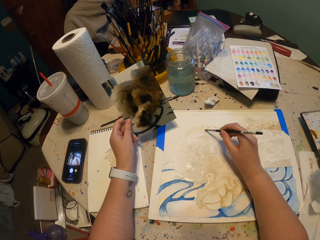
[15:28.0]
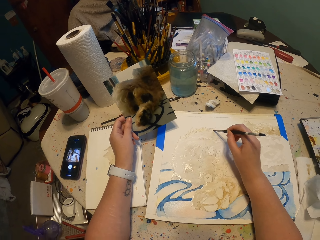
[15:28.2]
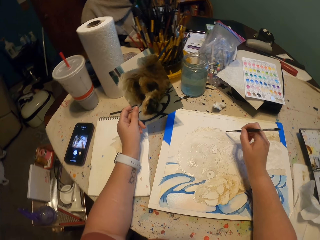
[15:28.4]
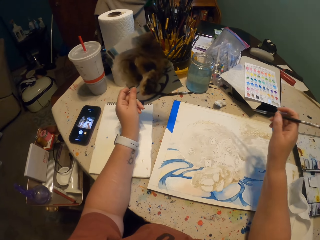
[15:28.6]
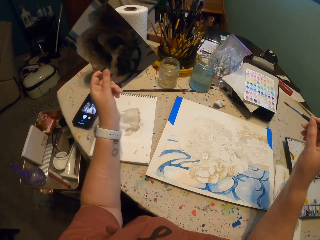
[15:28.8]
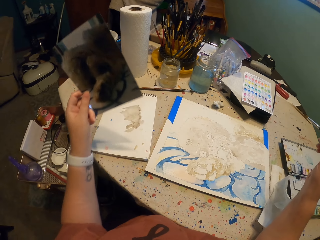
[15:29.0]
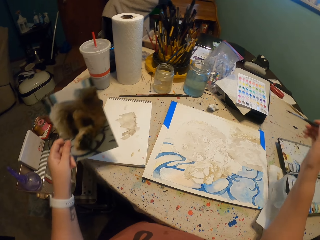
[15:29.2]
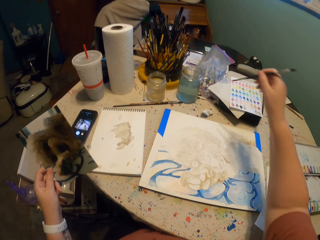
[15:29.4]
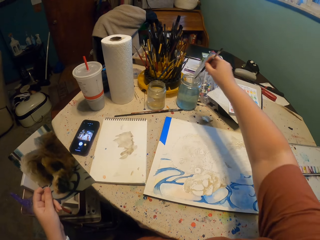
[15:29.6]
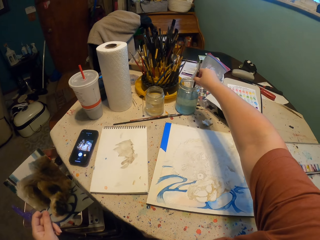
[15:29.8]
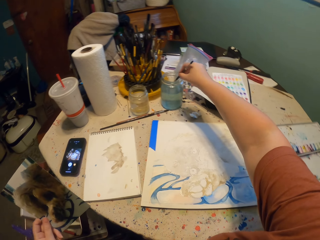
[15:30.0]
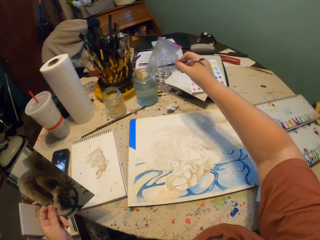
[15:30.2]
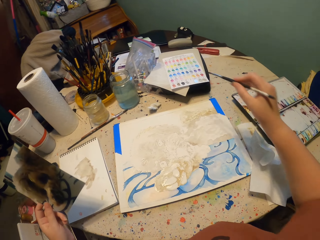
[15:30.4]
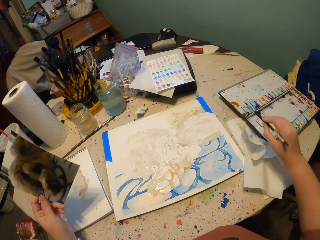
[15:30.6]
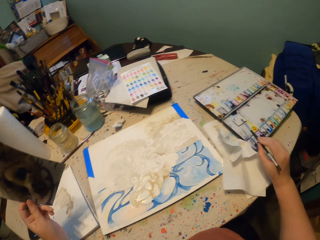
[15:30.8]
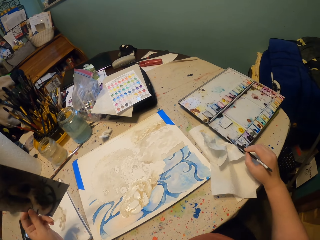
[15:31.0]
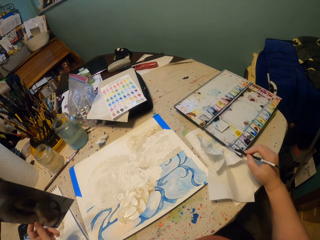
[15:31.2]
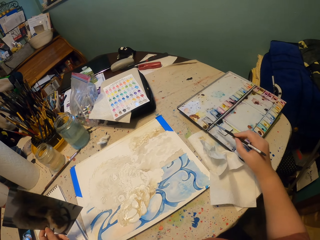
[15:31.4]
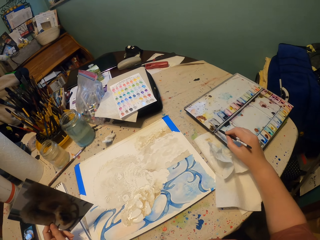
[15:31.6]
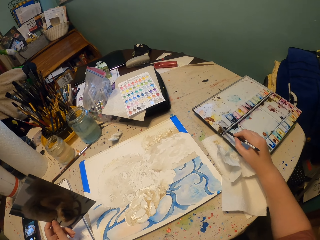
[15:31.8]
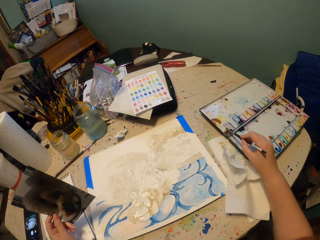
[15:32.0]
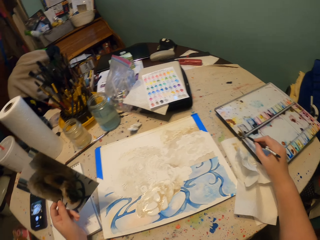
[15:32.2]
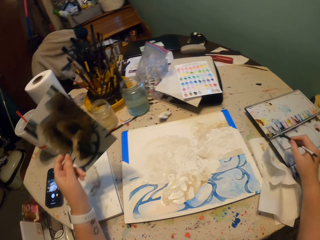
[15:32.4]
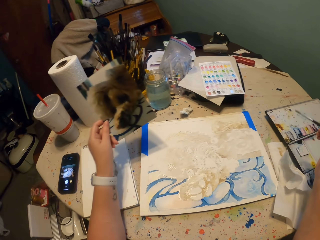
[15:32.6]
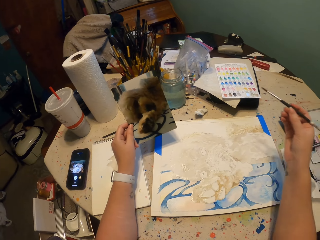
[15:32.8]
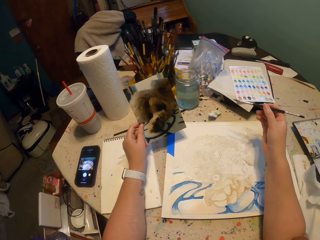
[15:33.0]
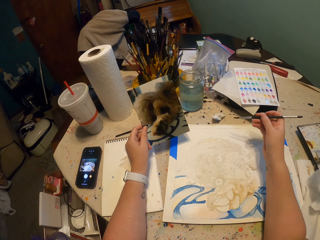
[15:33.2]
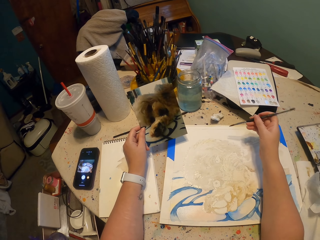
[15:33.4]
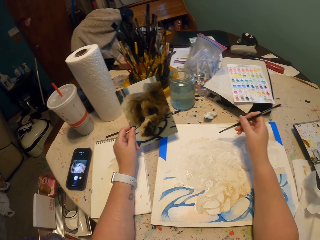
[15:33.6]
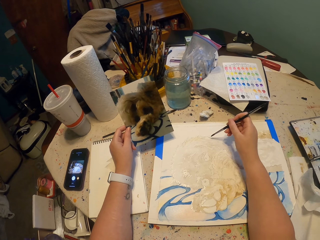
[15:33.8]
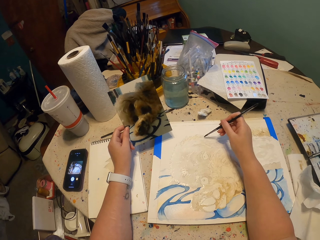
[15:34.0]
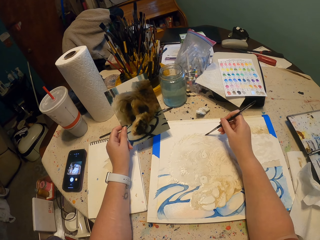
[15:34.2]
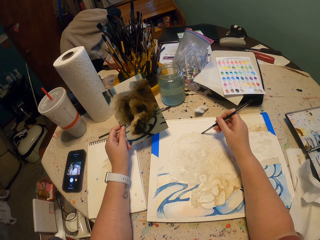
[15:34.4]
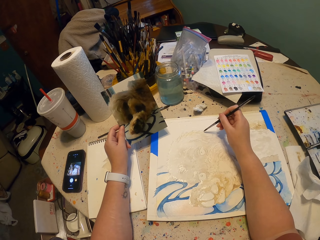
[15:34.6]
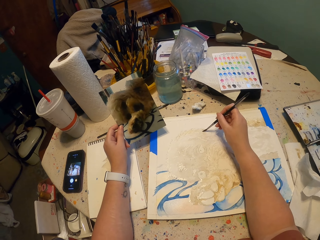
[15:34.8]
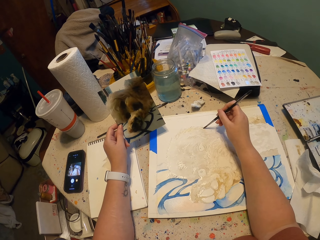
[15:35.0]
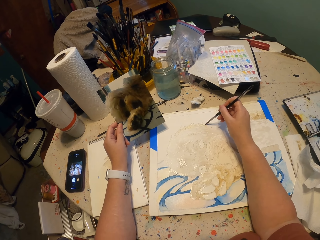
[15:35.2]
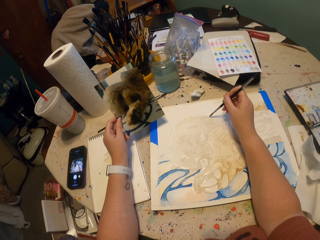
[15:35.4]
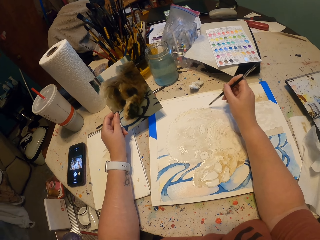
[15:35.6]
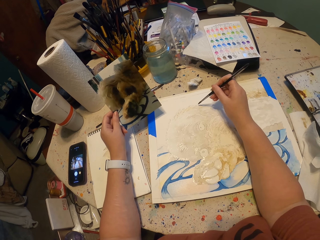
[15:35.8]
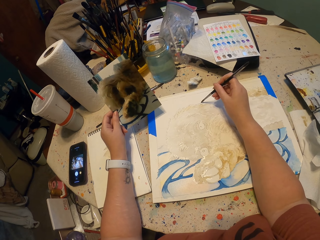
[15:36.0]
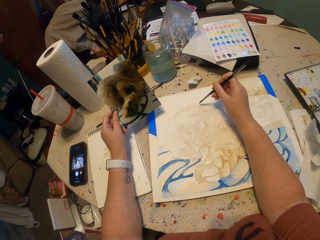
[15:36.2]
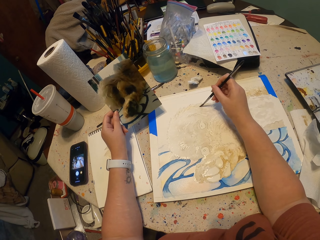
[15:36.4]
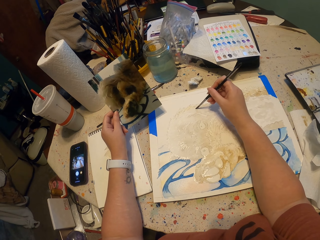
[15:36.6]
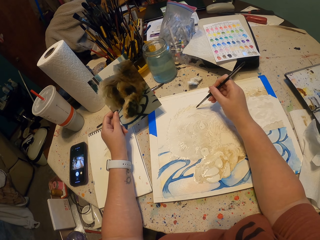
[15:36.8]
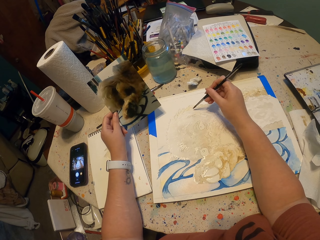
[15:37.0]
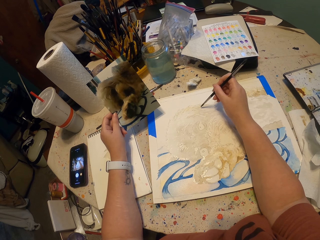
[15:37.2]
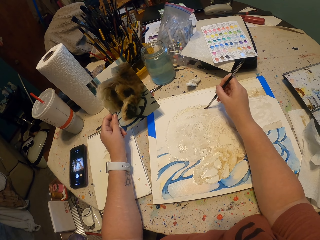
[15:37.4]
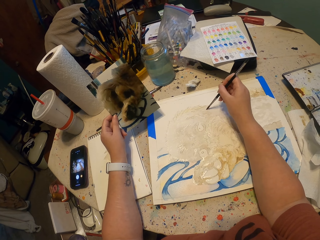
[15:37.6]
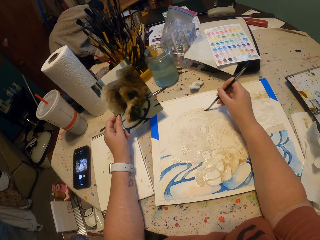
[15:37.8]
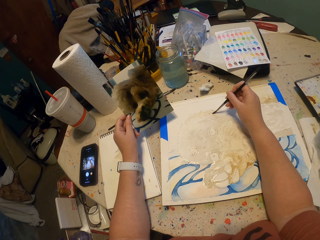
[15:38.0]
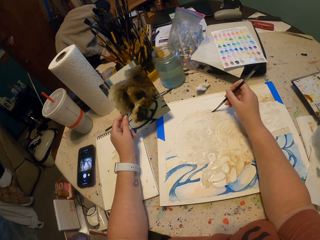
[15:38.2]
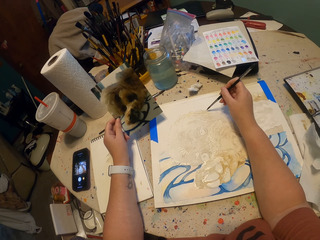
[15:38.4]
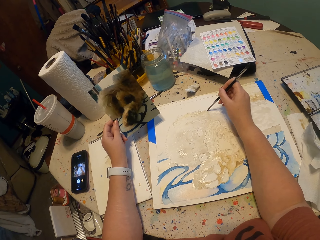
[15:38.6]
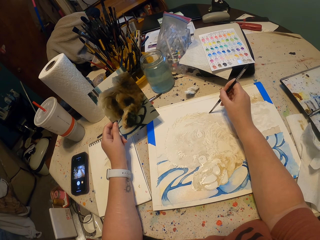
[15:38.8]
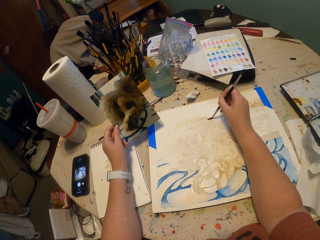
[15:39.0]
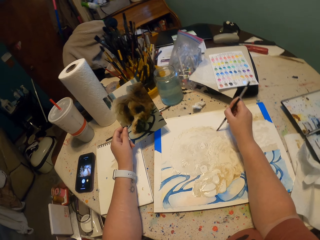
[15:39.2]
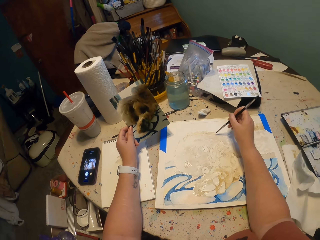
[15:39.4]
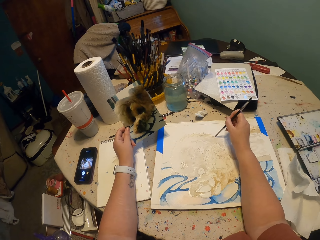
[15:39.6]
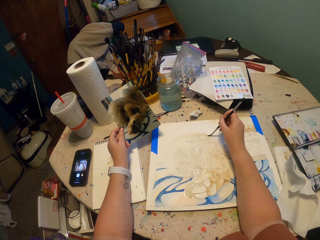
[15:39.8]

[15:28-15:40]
The camera wearer lifts the brush. They dip the brush in water in the tin. They wipe the brush on the paper. They put the brush in paint. They rub the brush on the watercolor. They paint on the drawing book.

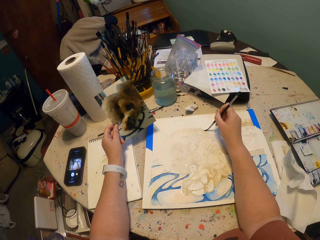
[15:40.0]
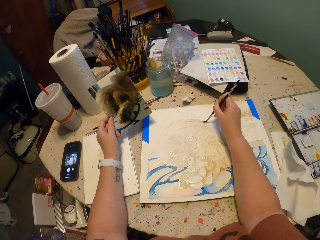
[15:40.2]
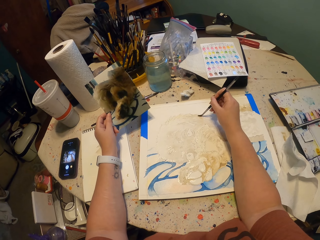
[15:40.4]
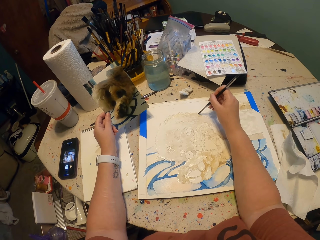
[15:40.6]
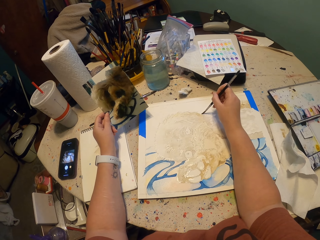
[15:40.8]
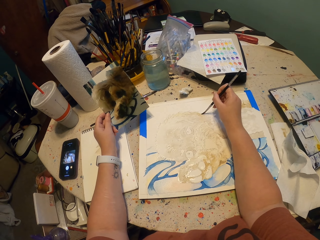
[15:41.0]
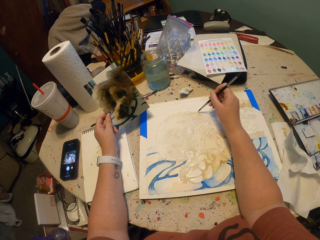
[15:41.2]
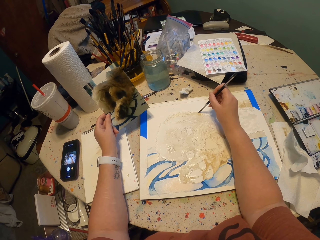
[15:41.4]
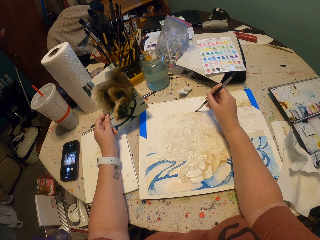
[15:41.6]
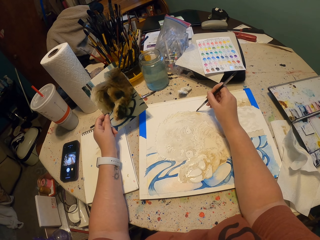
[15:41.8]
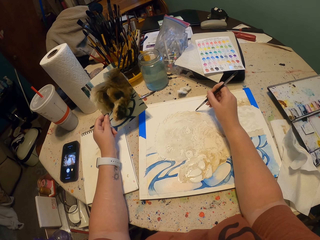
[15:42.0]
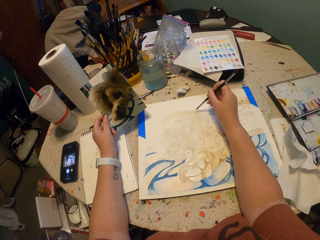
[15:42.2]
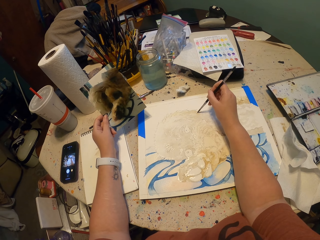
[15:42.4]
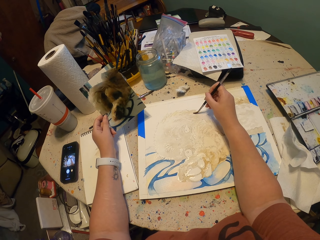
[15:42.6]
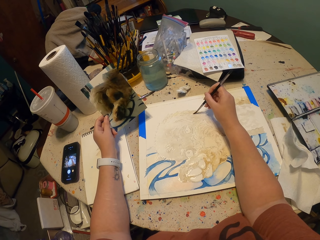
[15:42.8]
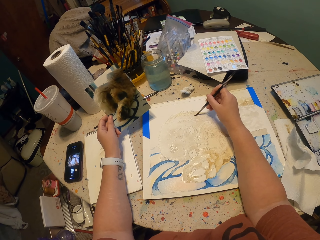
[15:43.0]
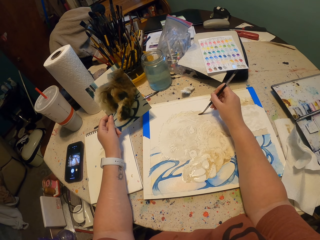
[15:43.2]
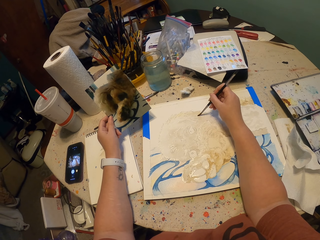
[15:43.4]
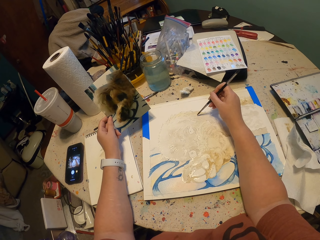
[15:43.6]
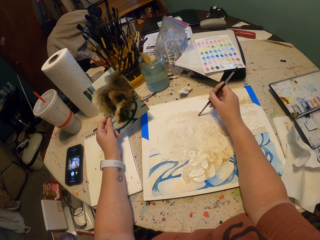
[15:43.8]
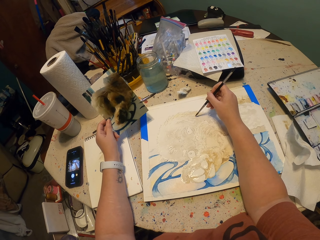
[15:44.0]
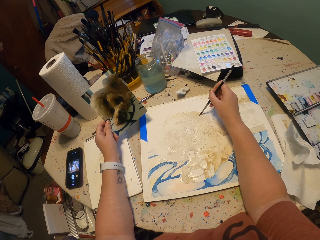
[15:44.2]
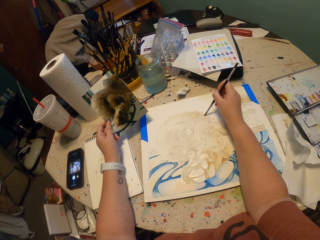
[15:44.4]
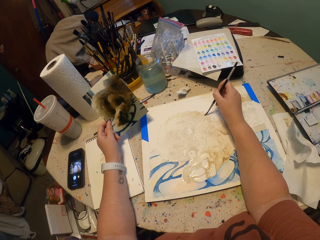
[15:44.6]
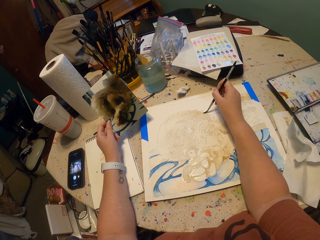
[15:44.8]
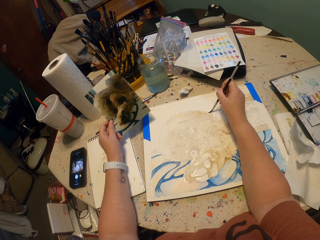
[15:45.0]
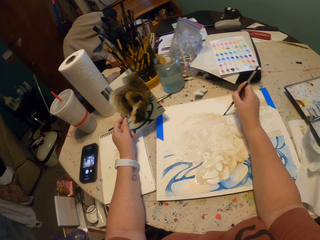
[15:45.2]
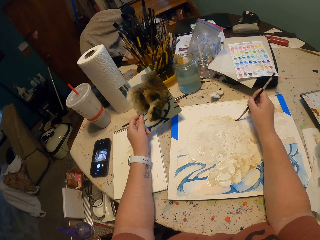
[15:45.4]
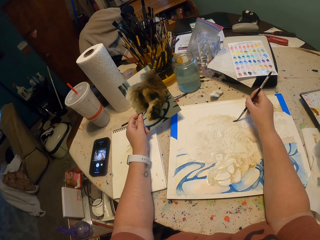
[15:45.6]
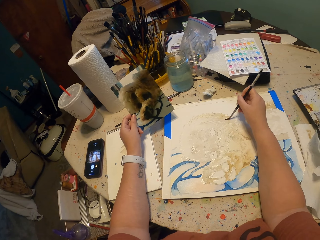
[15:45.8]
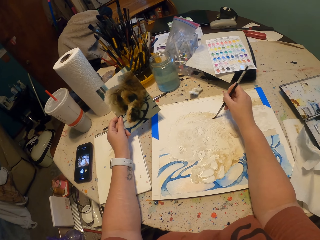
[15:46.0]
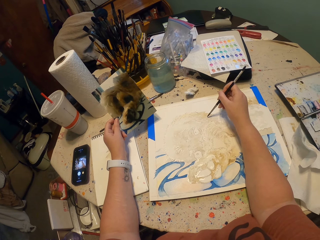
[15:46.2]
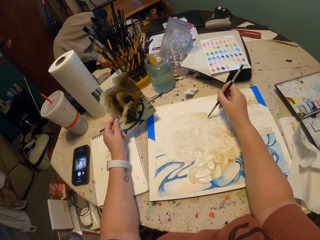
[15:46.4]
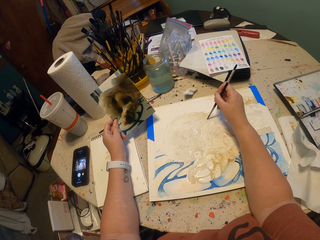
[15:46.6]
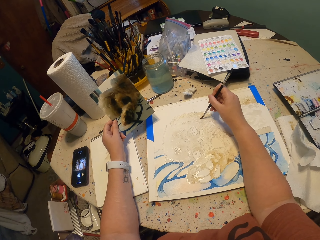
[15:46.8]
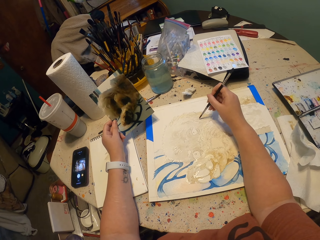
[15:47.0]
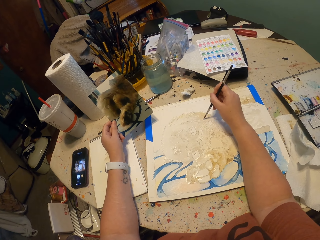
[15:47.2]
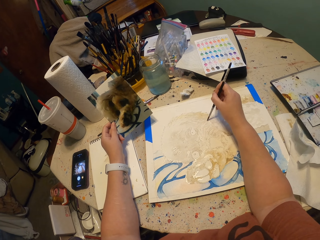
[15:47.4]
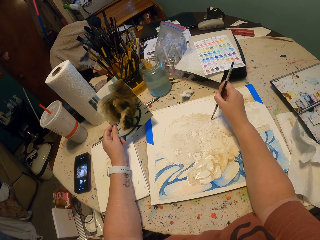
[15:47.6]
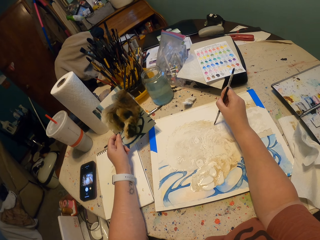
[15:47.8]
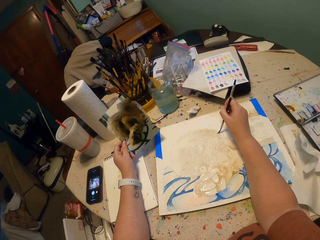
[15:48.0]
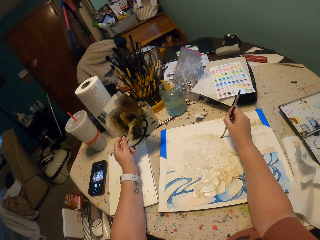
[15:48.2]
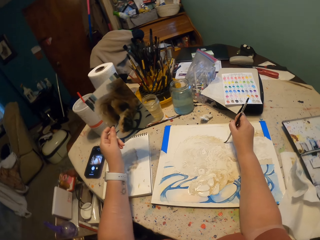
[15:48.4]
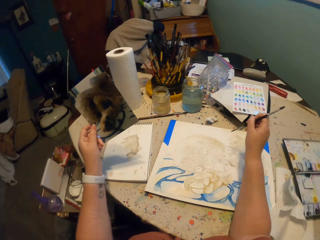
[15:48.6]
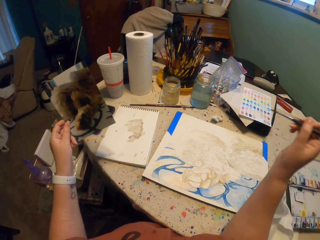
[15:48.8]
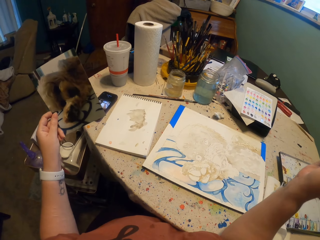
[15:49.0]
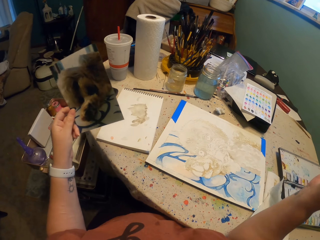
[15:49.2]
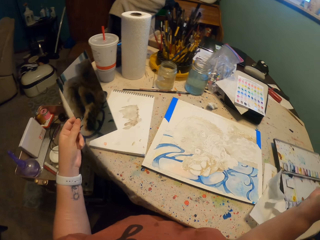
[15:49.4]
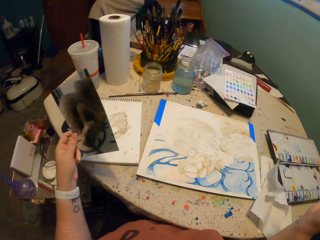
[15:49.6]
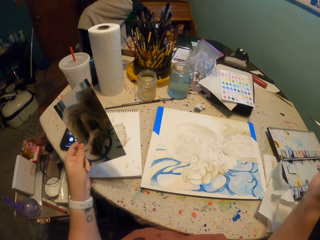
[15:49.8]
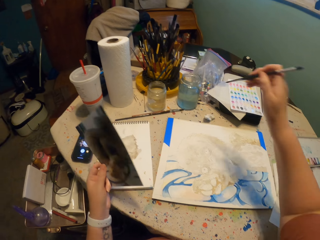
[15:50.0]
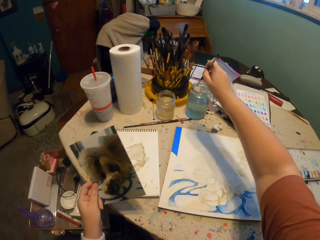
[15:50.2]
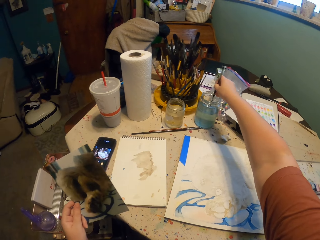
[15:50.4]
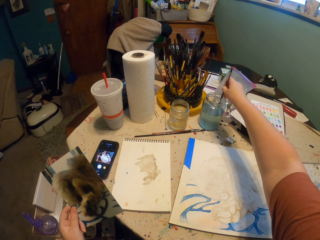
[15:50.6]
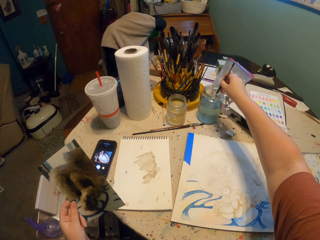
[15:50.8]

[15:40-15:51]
The camera wearer lifts the picture.
